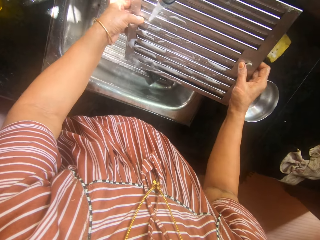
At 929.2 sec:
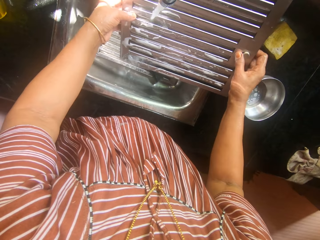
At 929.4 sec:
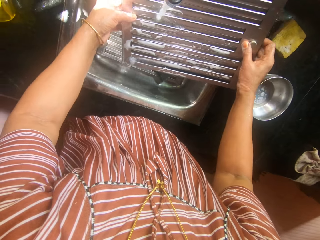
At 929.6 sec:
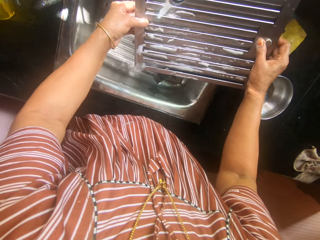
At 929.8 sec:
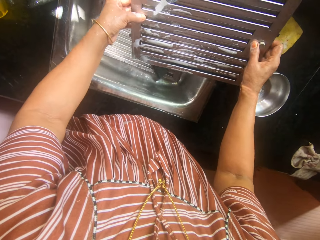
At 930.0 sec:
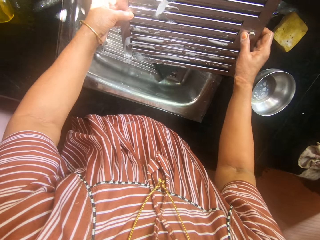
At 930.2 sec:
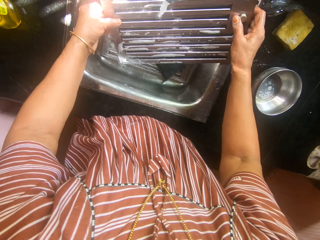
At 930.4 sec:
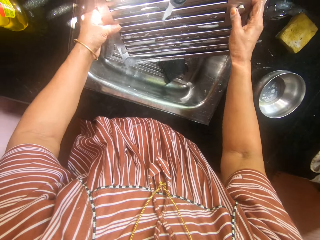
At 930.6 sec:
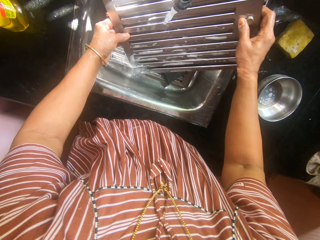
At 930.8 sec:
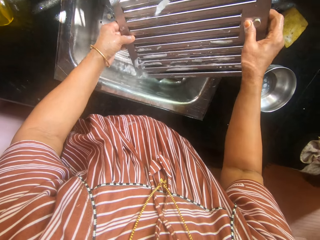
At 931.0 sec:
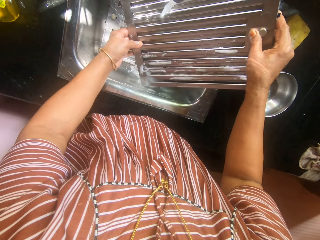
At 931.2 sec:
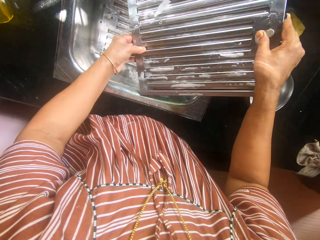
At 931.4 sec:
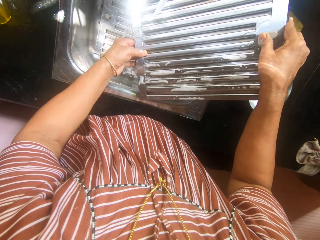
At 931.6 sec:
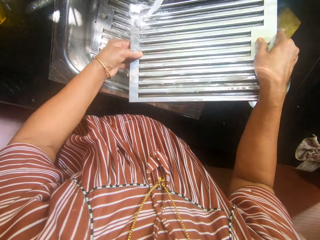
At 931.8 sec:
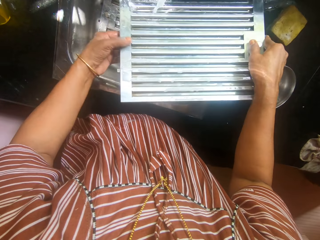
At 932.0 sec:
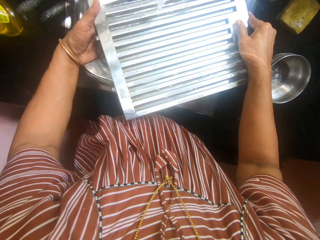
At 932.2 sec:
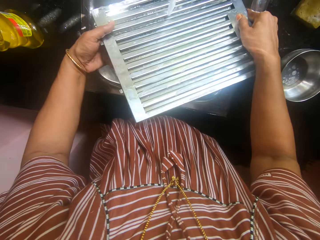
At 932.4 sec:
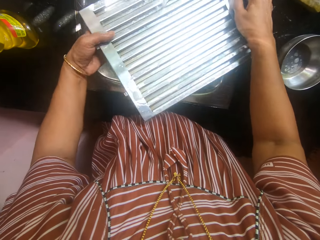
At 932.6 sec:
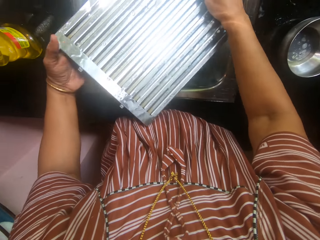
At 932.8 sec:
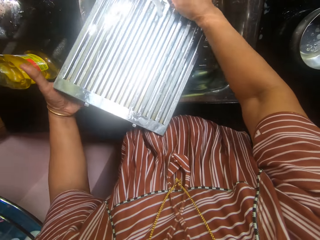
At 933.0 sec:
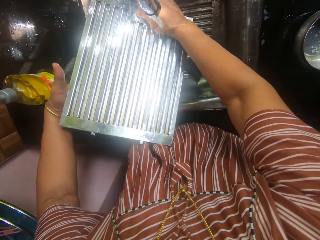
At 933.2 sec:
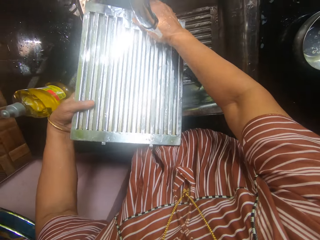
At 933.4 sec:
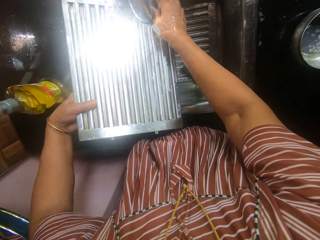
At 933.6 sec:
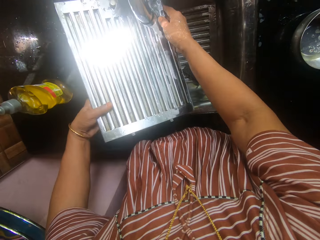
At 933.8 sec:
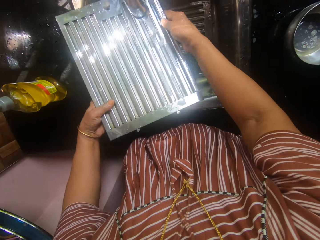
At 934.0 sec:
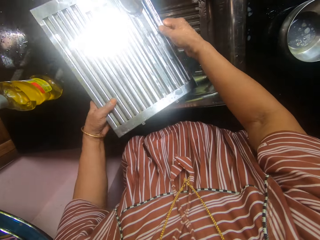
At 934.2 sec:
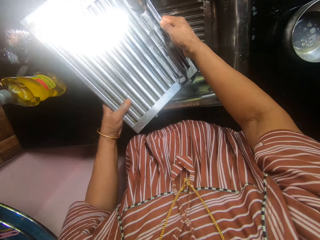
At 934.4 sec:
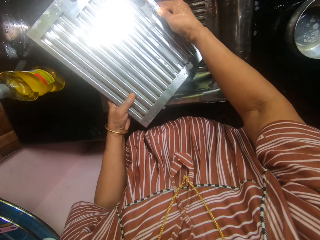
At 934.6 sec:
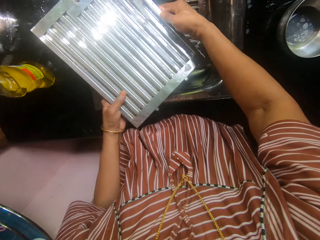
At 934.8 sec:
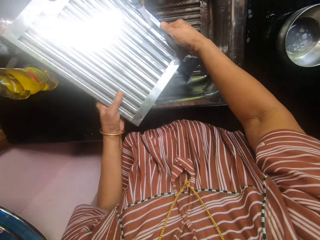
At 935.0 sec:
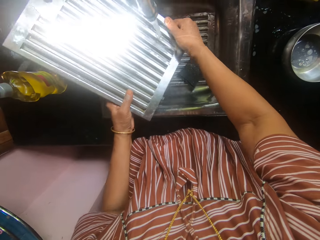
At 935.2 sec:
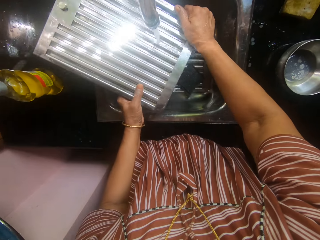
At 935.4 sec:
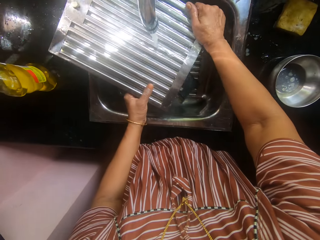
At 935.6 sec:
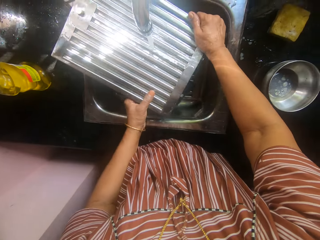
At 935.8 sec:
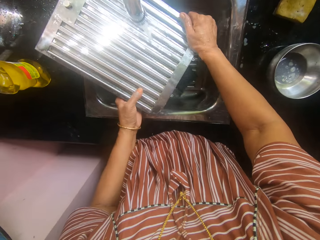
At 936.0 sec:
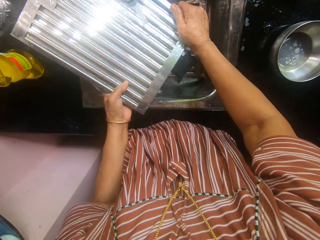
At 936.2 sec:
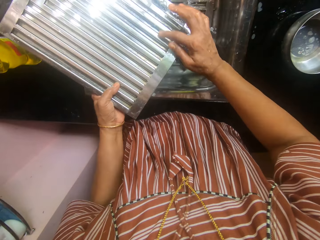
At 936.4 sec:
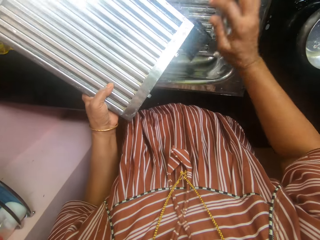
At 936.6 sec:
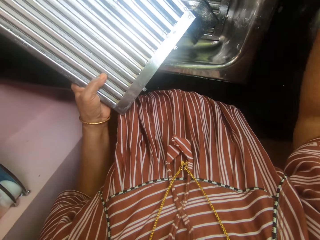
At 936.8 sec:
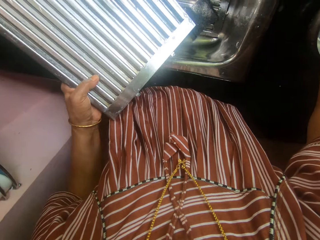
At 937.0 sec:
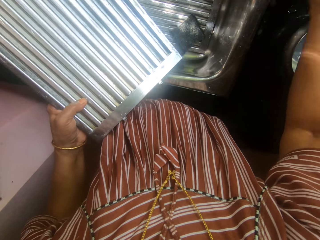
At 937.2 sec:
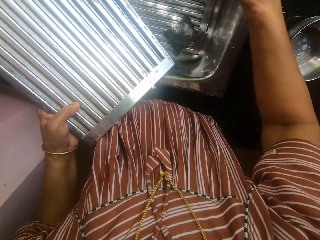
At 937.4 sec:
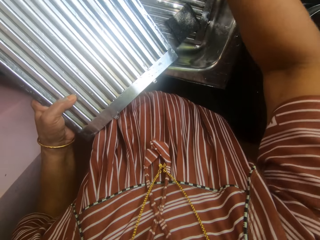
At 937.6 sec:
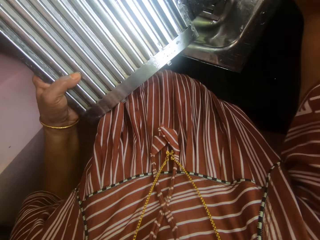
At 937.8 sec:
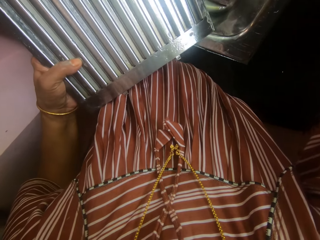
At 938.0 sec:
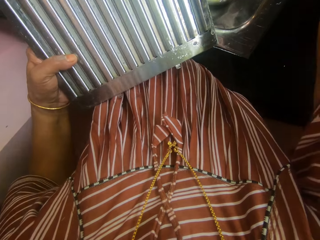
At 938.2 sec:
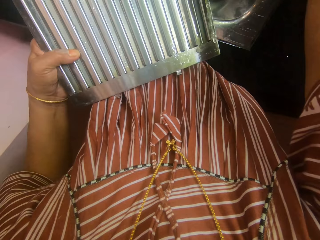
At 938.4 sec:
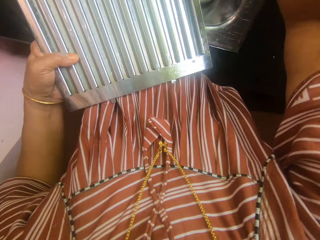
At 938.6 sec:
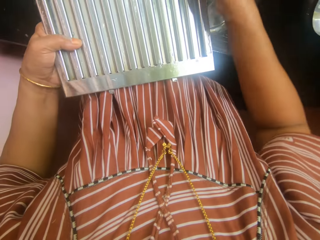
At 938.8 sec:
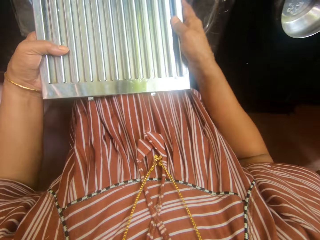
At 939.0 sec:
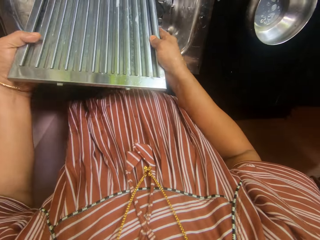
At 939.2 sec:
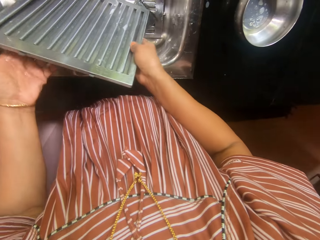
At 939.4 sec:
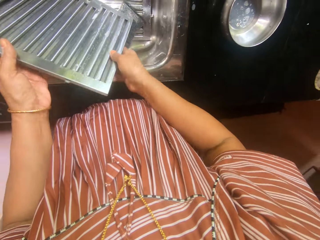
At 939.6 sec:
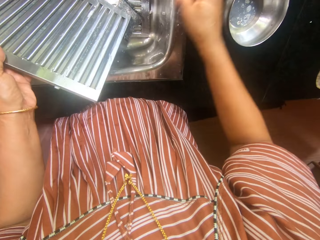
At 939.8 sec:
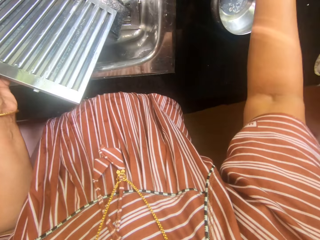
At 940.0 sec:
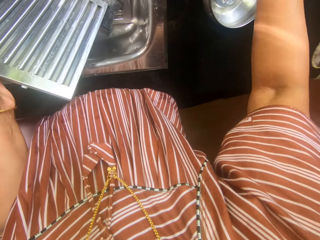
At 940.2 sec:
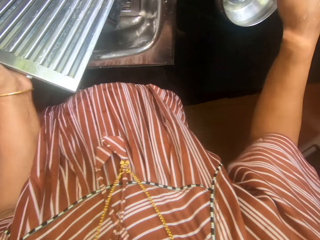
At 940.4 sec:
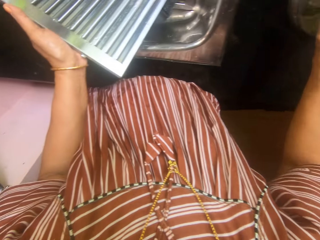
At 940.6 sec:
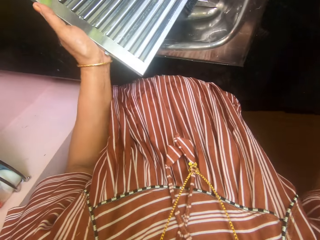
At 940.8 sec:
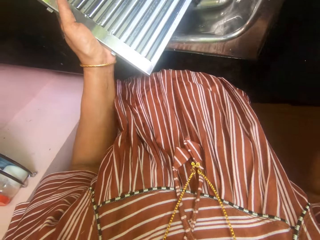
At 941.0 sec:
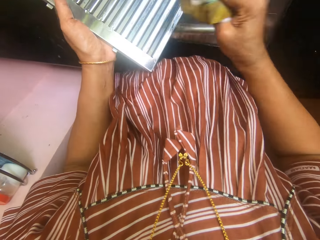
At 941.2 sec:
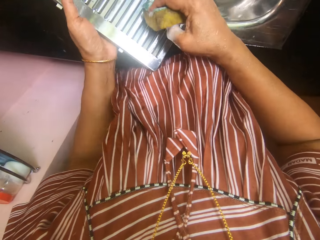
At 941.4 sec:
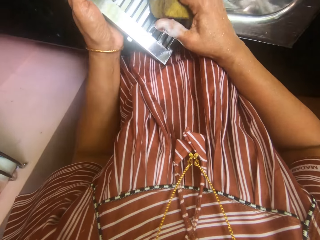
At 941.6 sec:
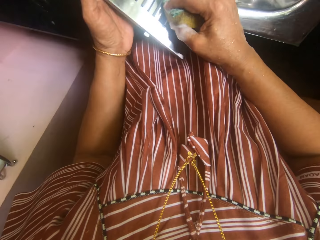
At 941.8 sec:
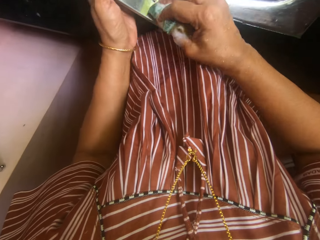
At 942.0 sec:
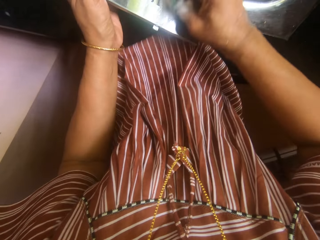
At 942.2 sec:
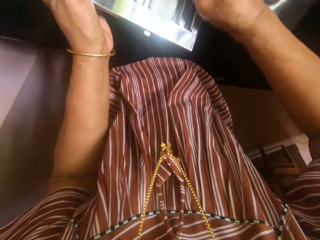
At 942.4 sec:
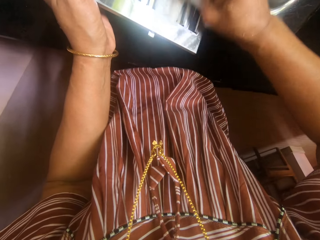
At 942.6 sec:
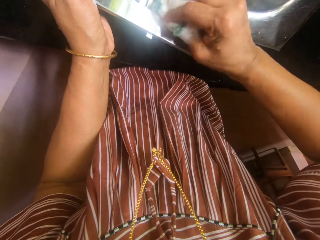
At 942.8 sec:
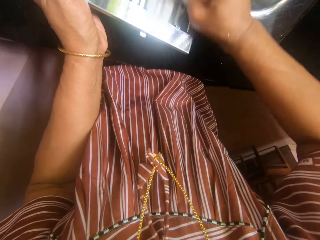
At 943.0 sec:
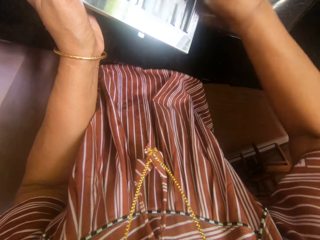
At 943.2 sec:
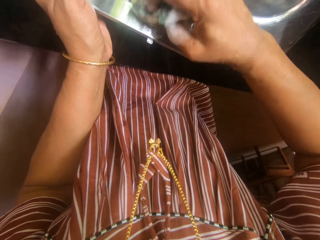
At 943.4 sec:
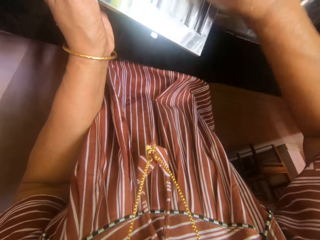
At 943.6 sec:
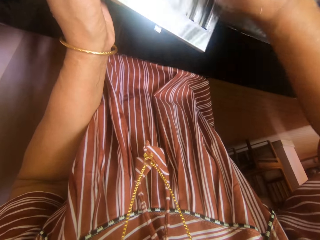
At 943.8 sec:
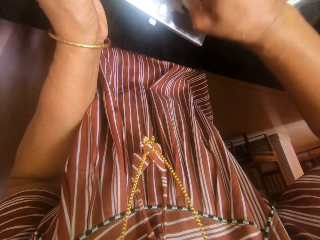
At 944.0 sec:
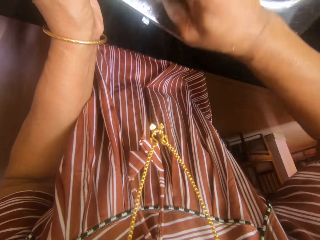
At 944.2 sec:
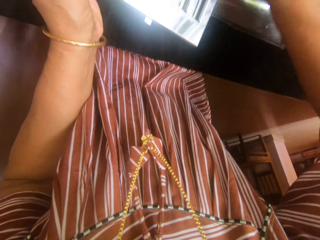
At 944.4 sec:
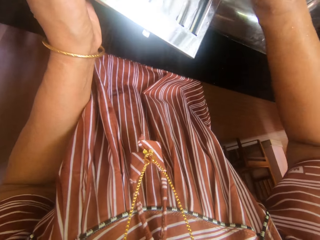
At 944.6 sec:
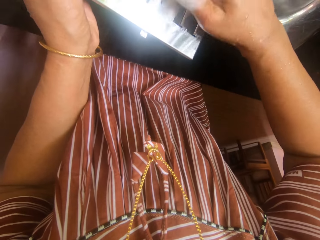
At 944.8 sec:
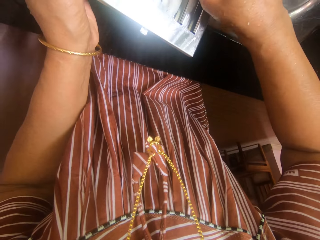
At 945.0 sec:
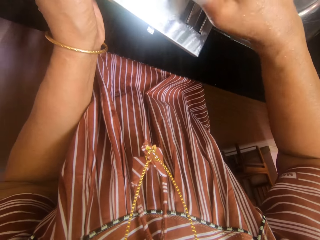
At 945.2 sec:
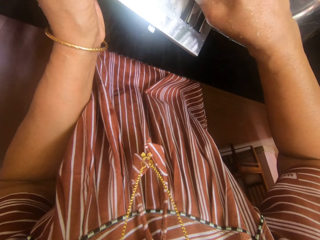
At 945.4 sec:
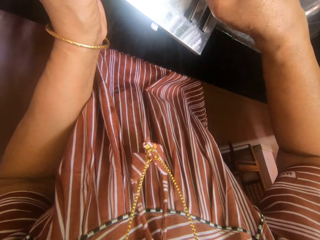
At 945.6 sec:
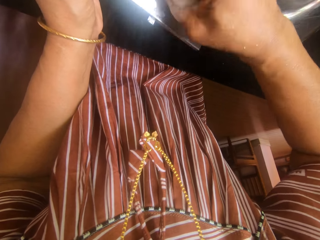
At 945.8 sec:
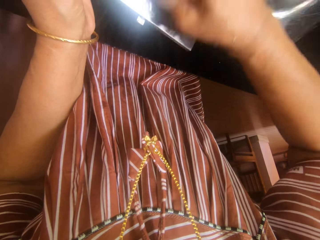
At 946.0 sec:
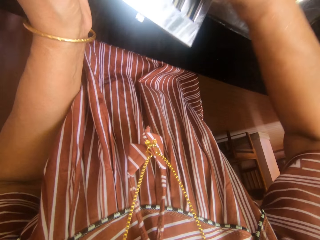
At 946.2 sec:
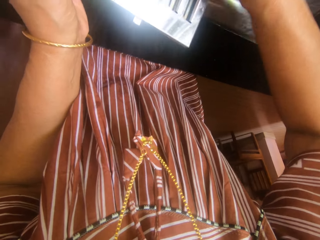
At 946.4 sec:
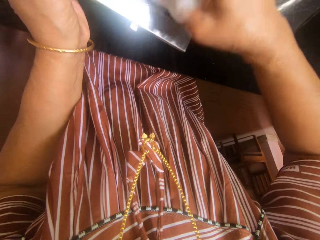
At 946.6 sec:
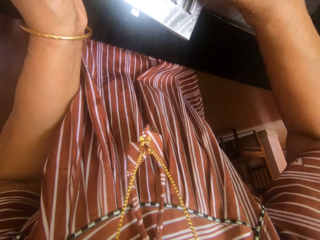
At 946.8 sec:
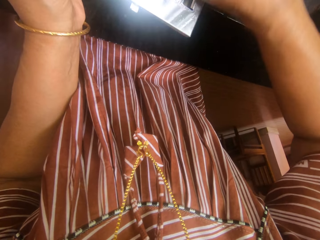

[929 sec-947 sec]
The camera wearer lifts one of his hands from the hood filter or serrated metal. He closes the tap. He dips the hood filter in the sink. He washes the serrated metal in the sink with the foam sponge in his right hand.
